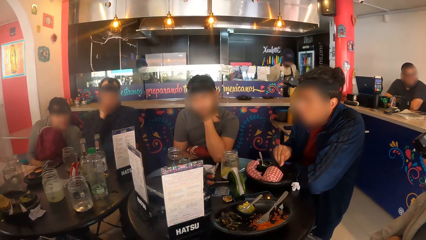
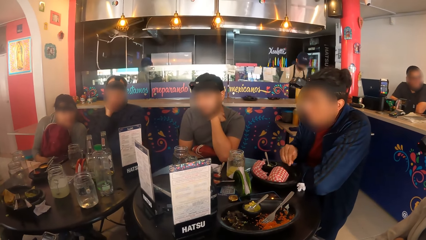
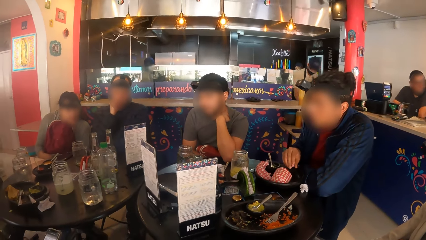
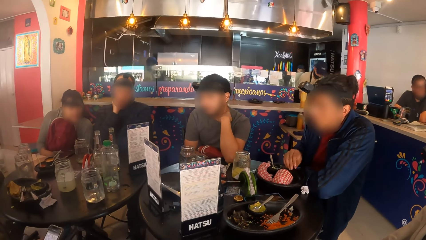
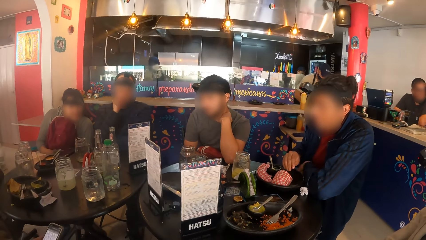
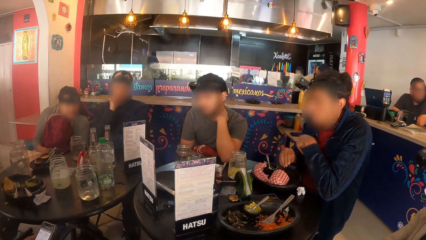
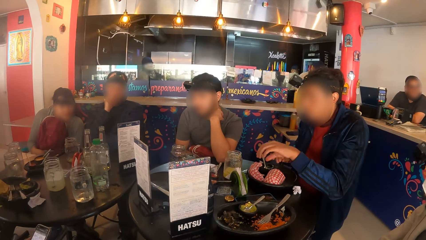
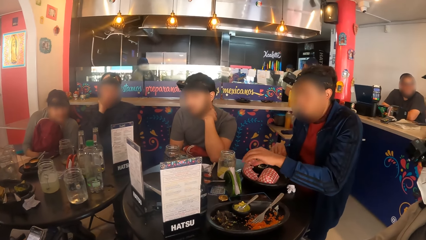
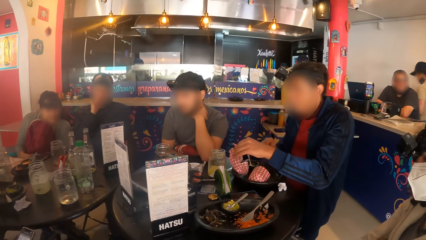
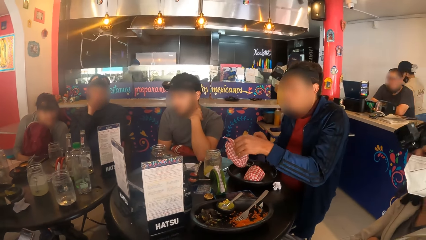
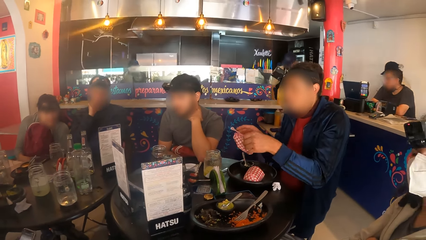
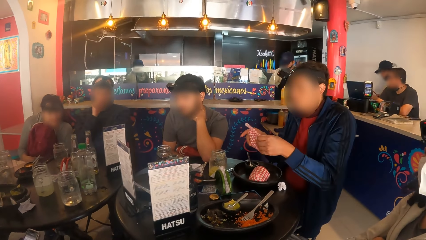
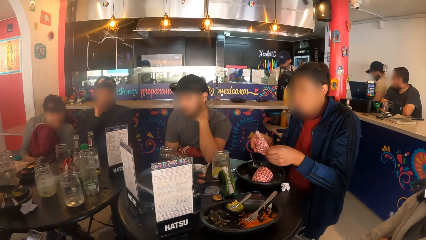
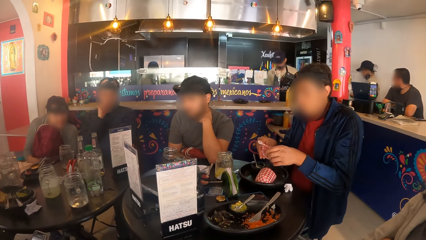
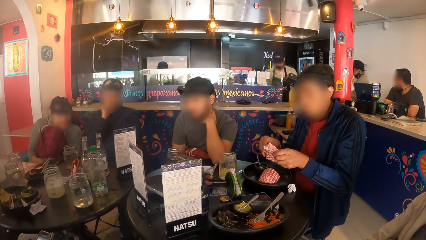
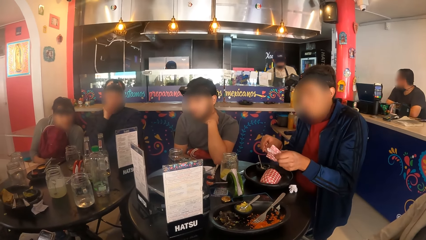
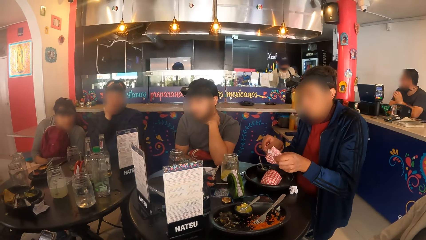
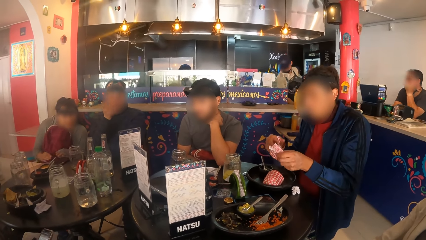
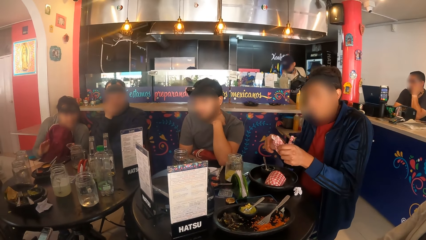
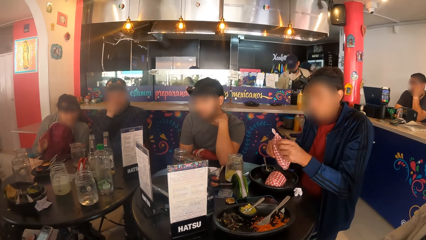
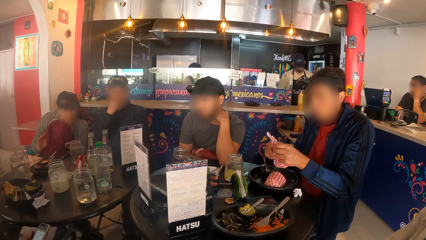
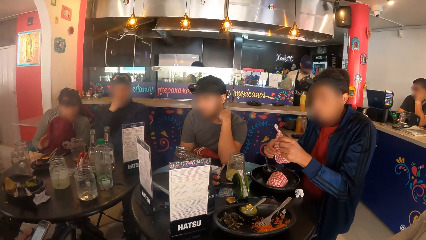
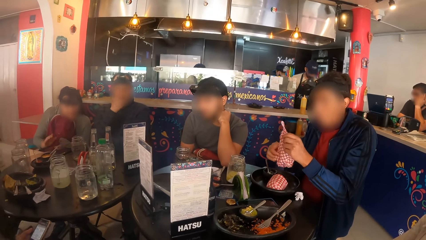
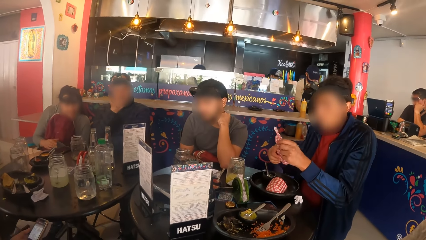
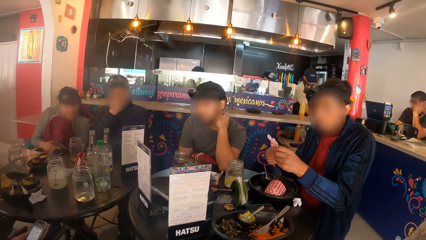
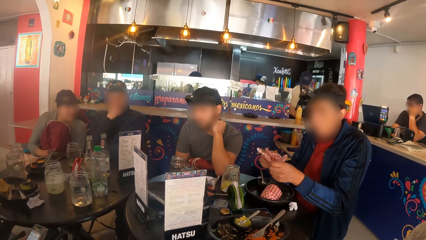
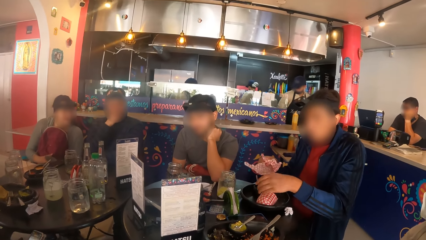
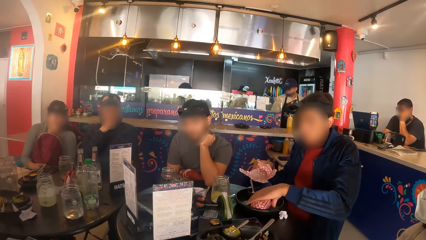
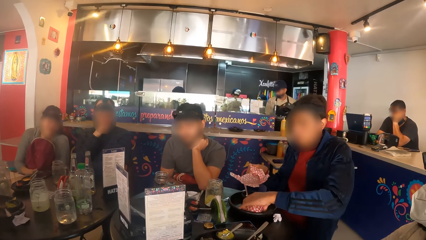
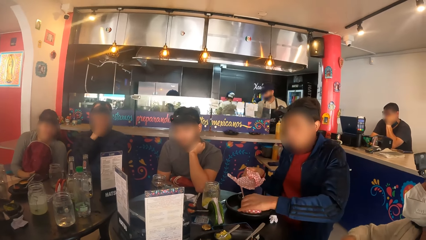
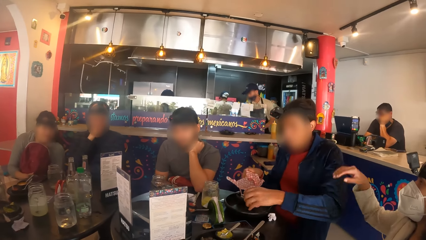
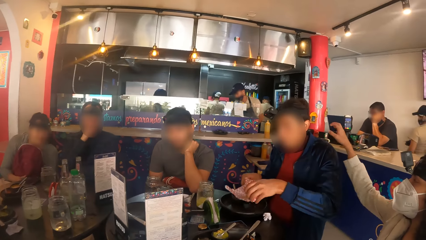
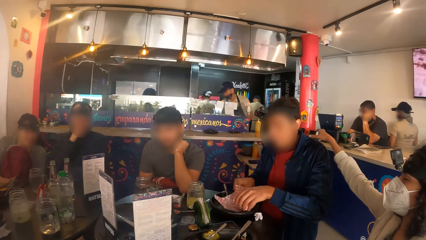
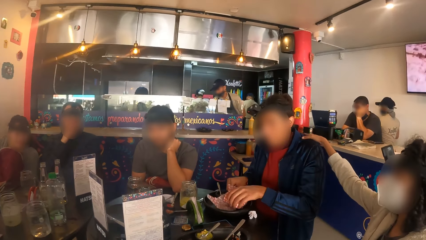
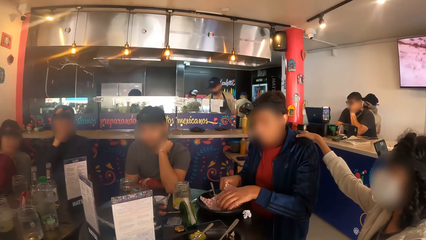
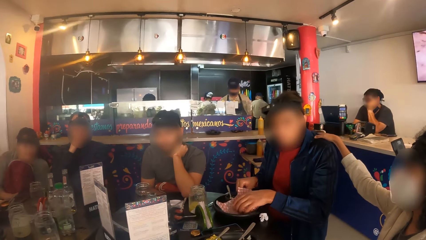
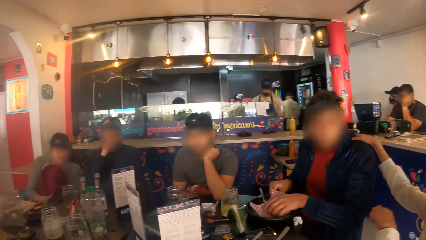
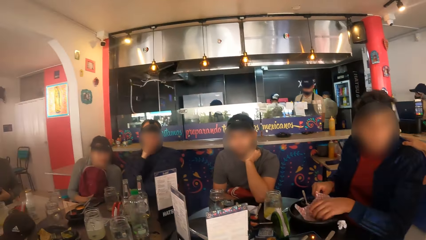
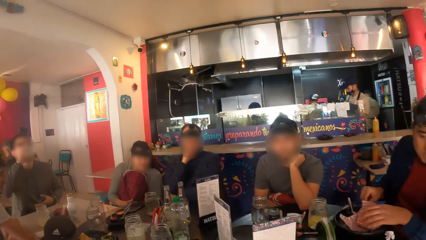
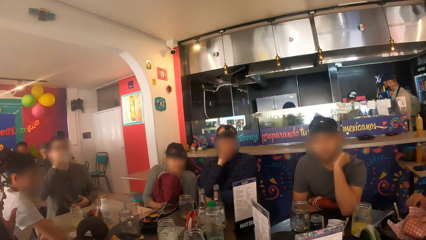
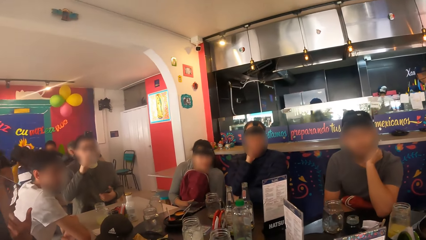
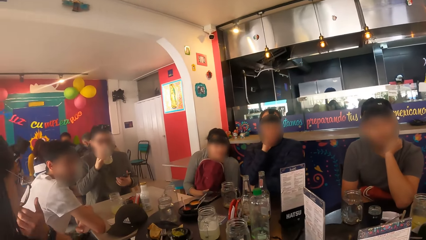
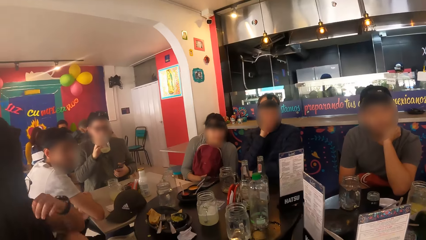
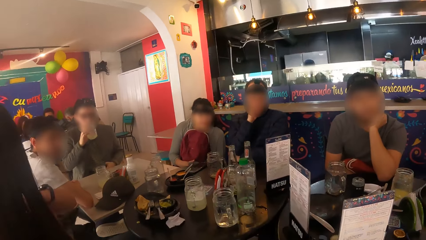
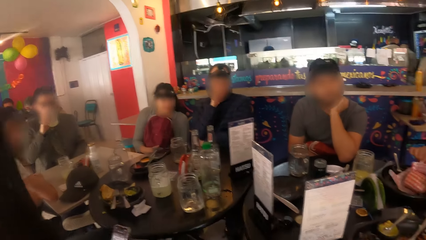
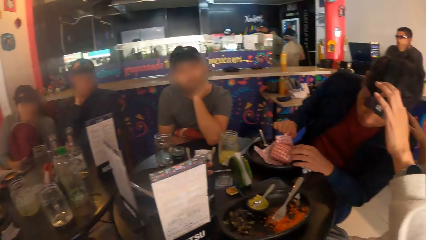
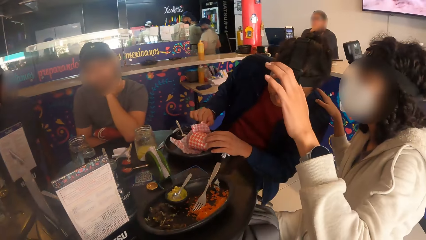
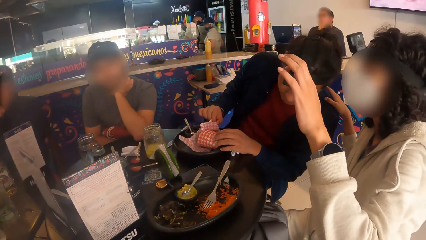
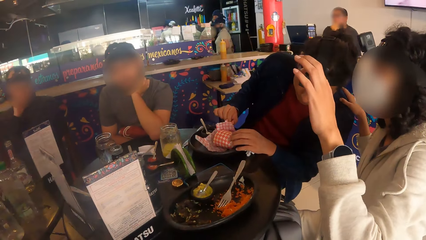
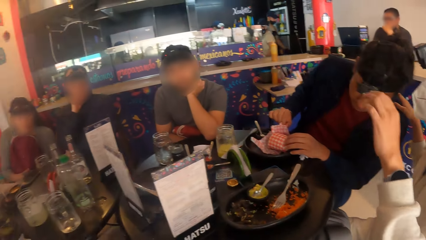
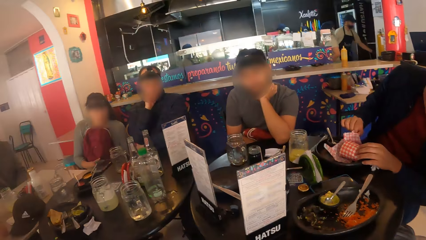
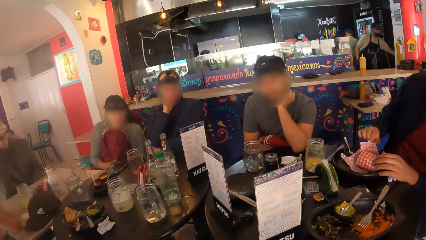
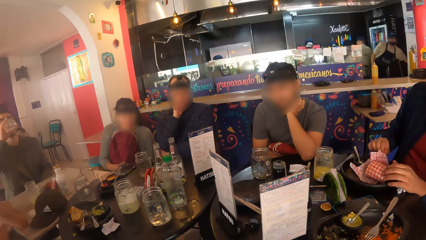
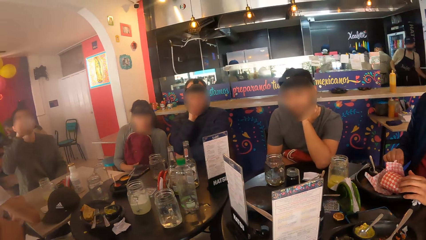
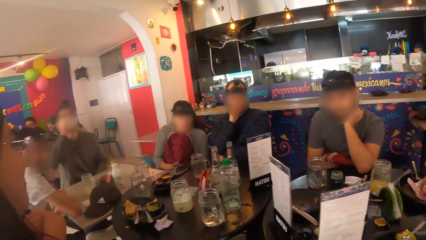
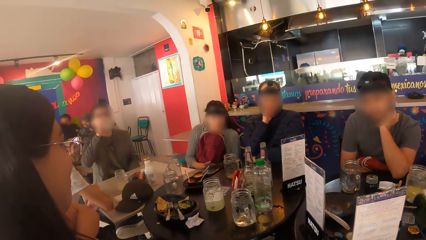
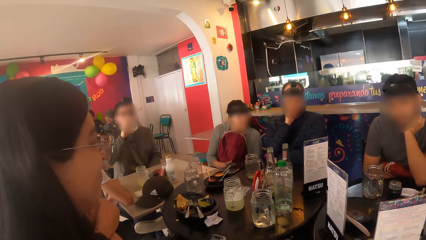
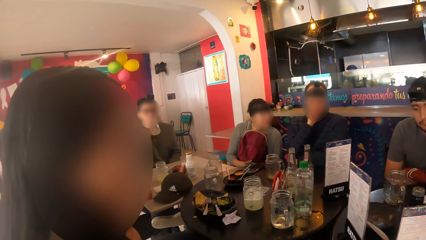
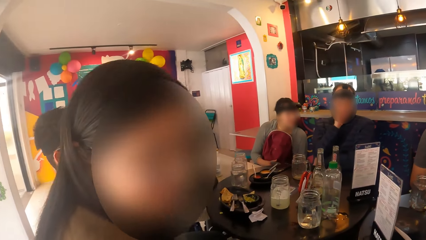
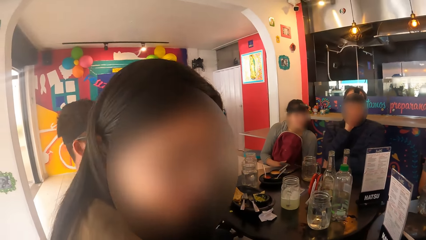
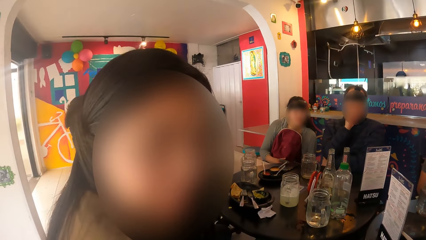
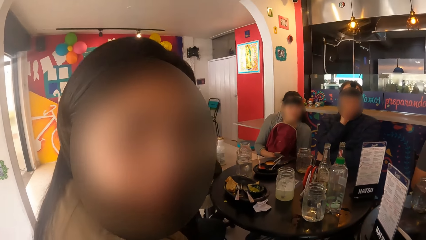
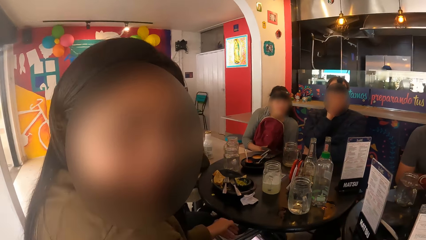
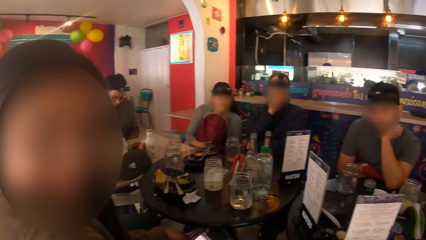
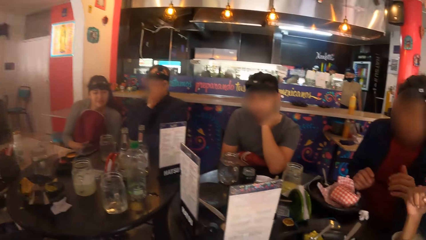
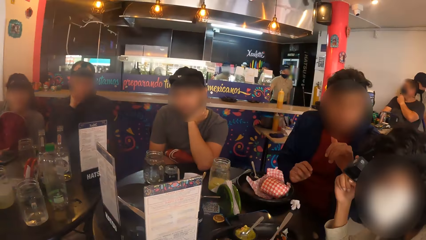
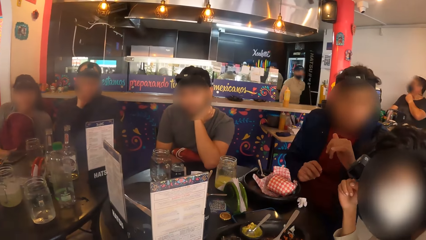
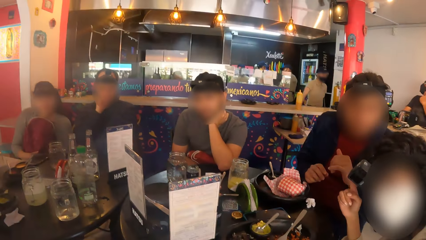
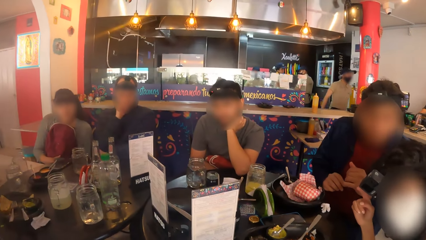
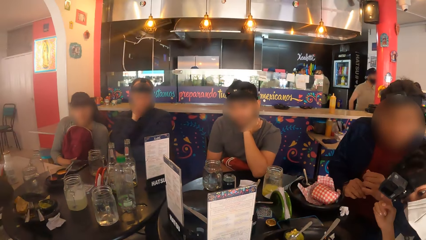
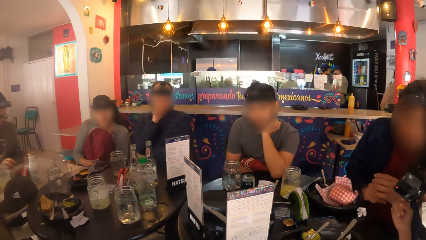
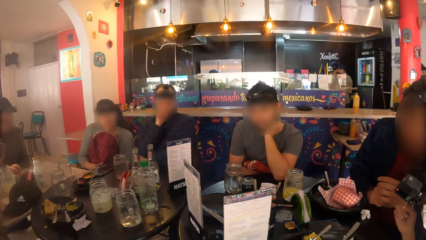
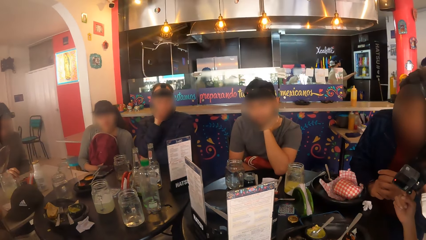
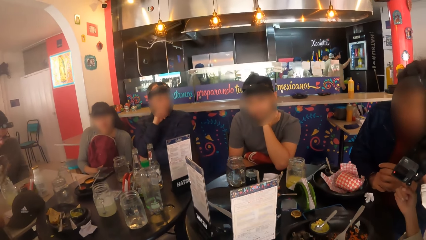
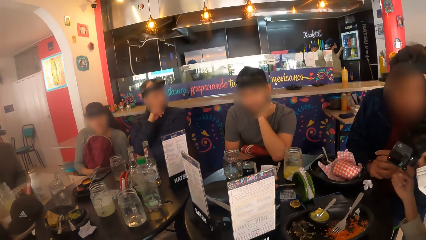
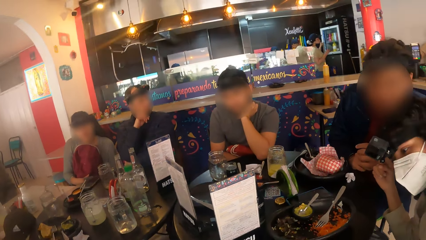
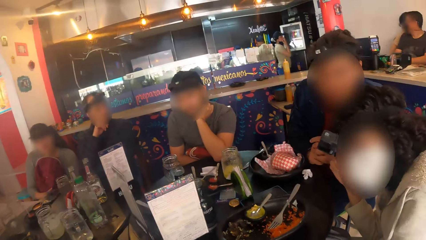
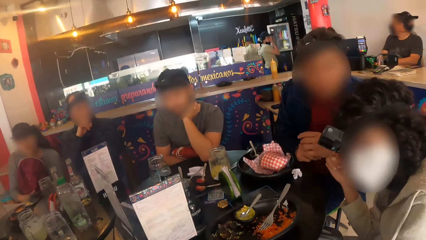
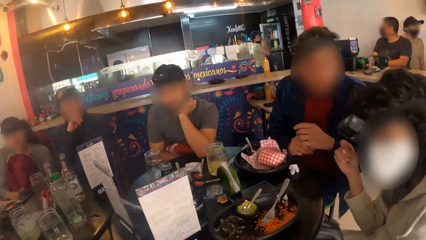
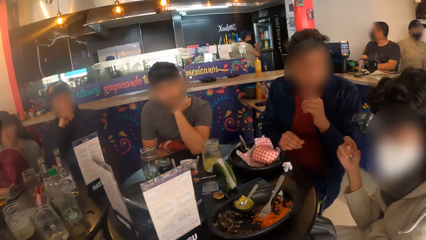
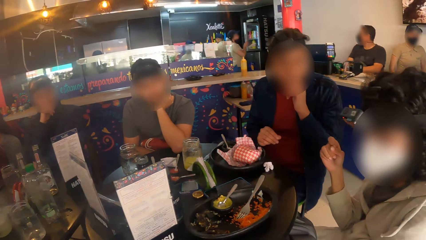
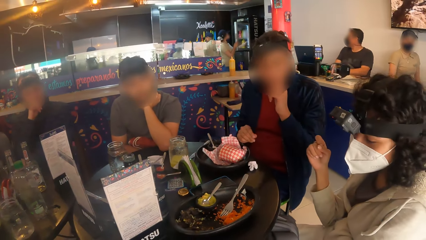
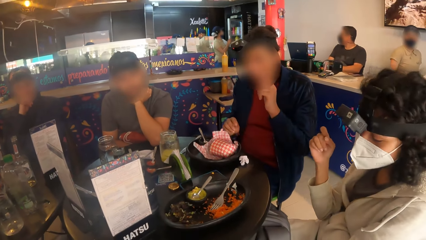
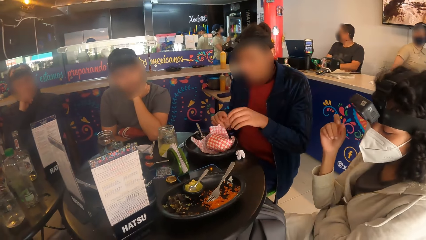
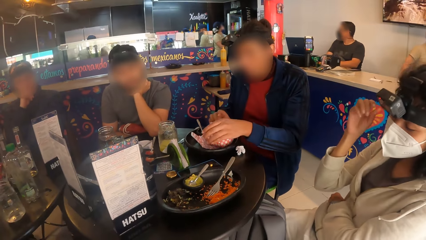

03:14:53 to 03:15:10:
A person touches a napkin. Another person touches the first person on the shoulder. The camera wearer interacts with a woman.
